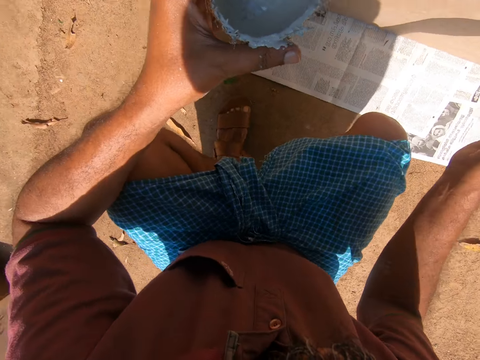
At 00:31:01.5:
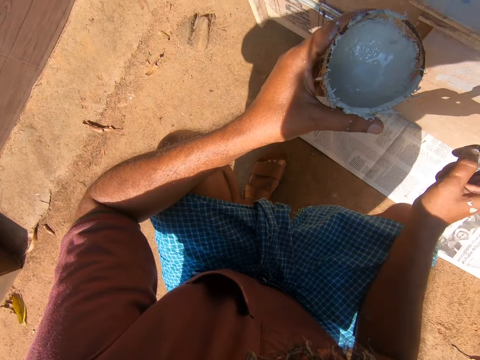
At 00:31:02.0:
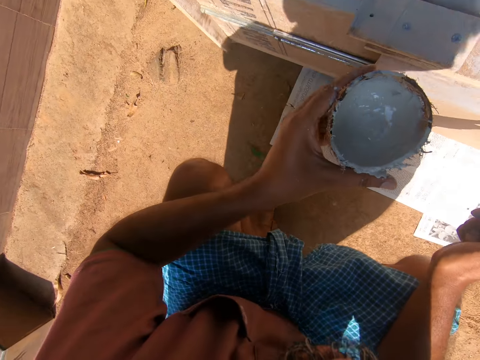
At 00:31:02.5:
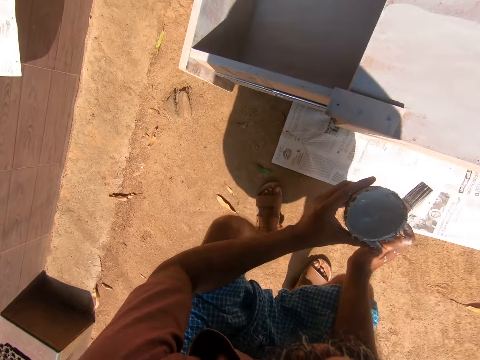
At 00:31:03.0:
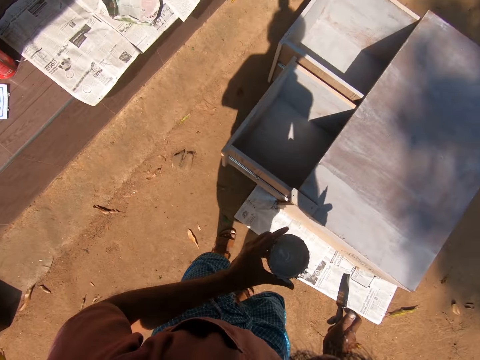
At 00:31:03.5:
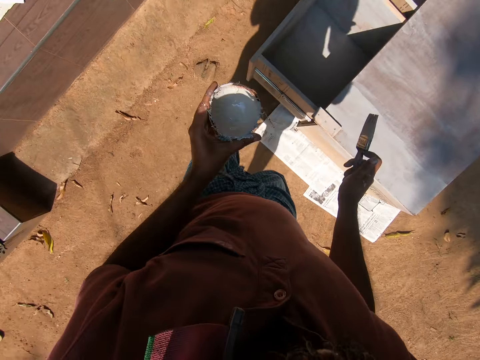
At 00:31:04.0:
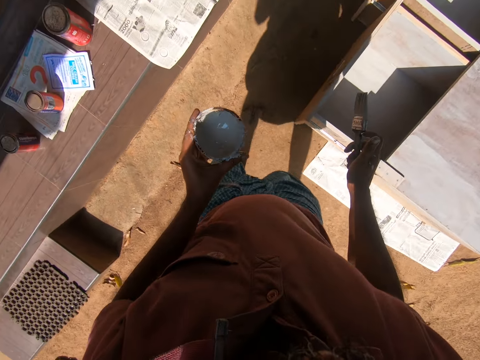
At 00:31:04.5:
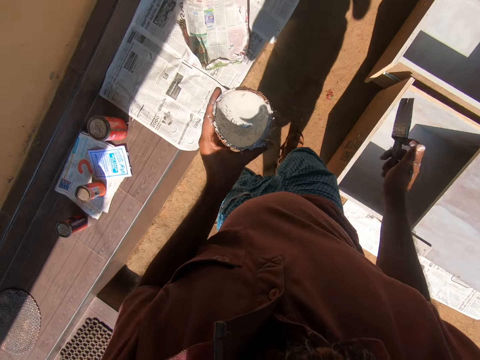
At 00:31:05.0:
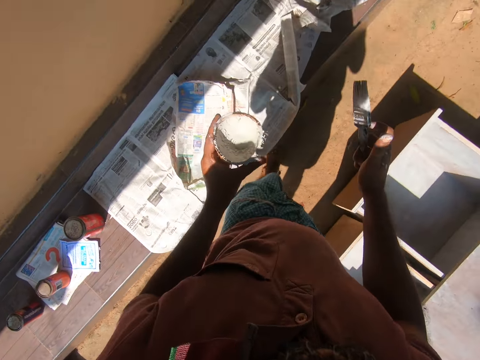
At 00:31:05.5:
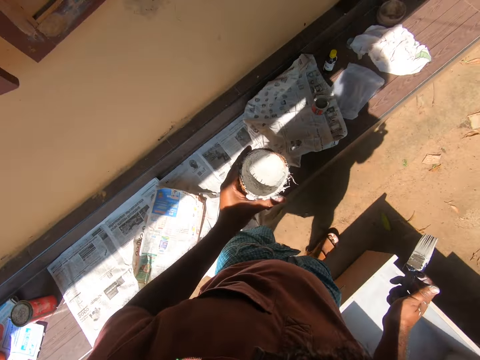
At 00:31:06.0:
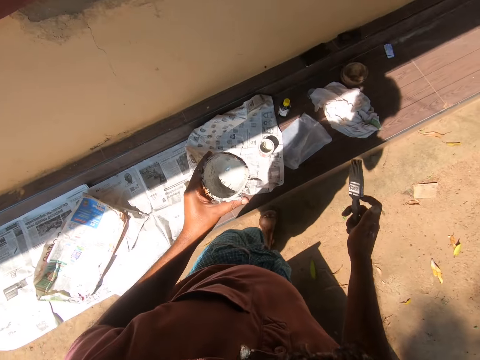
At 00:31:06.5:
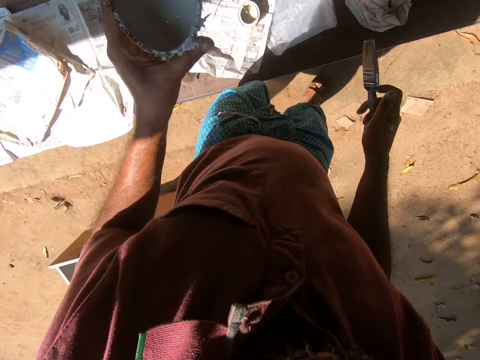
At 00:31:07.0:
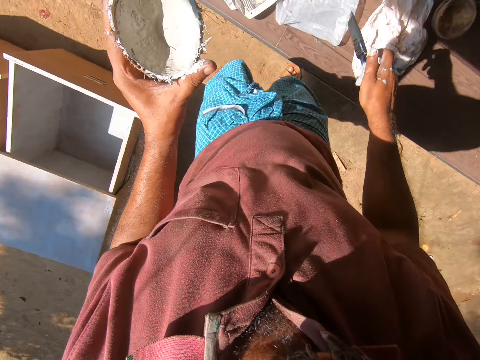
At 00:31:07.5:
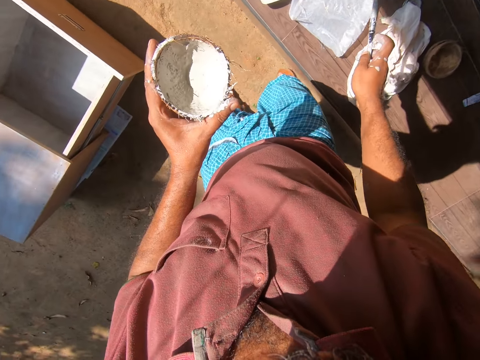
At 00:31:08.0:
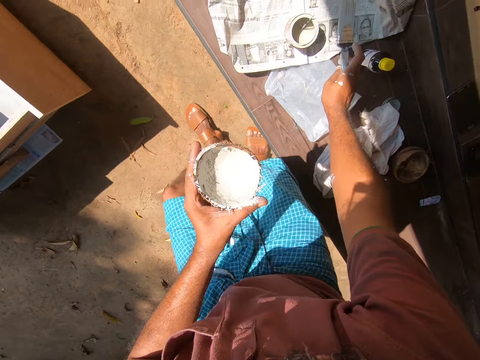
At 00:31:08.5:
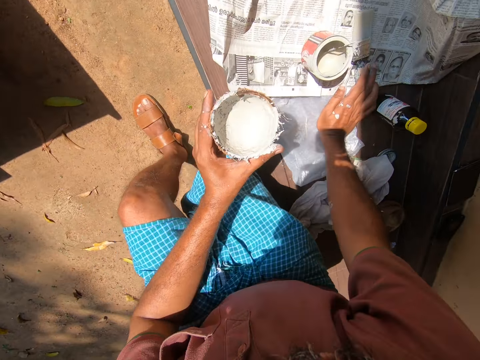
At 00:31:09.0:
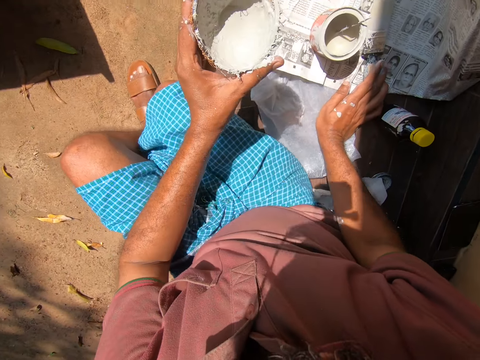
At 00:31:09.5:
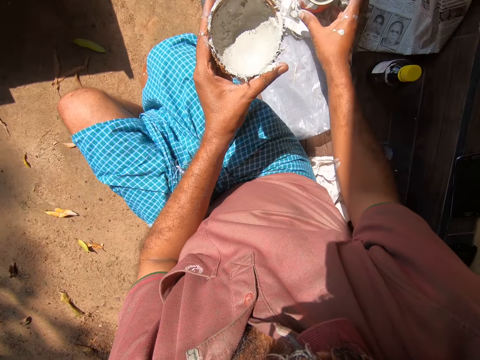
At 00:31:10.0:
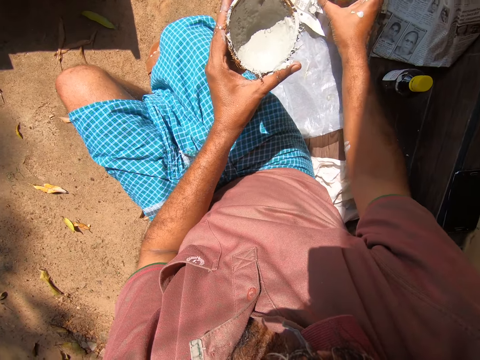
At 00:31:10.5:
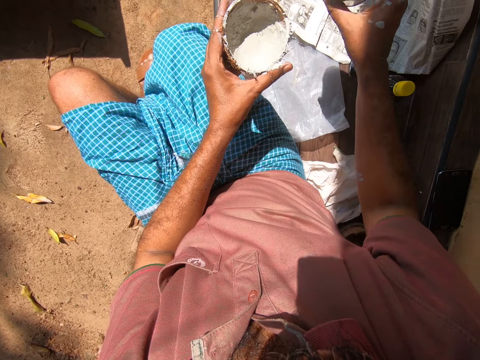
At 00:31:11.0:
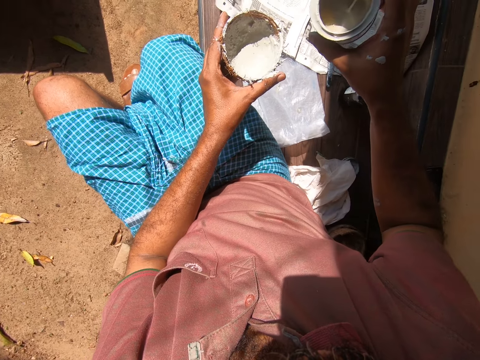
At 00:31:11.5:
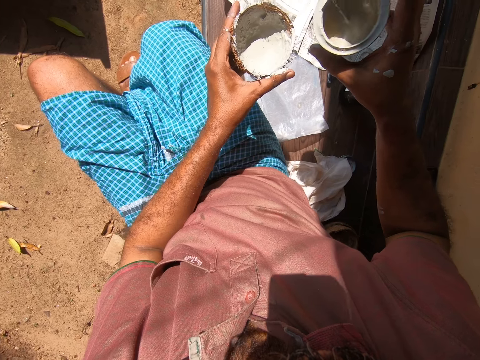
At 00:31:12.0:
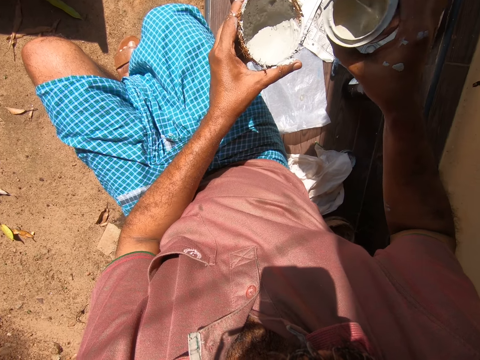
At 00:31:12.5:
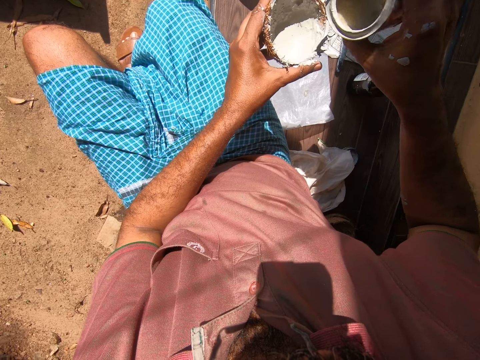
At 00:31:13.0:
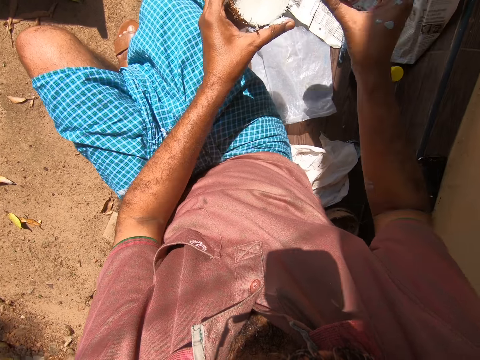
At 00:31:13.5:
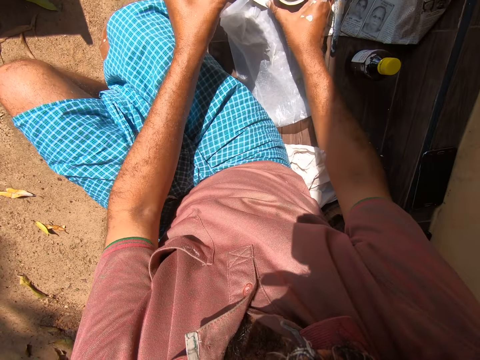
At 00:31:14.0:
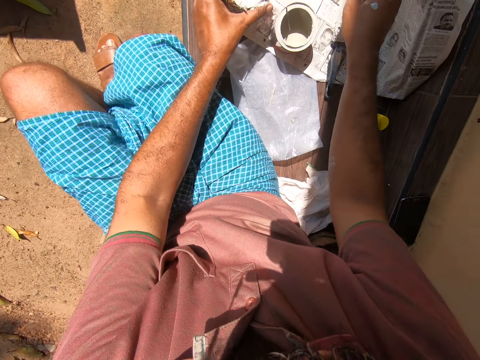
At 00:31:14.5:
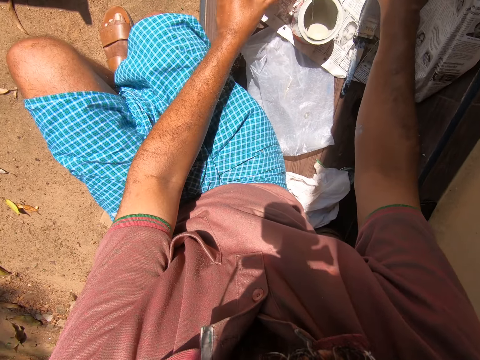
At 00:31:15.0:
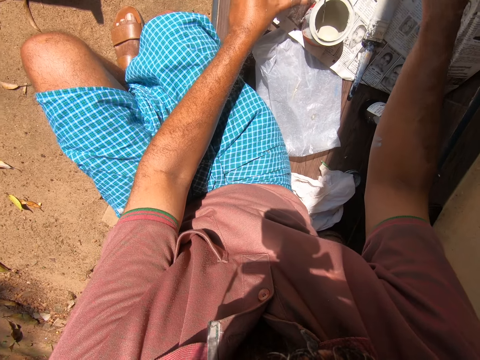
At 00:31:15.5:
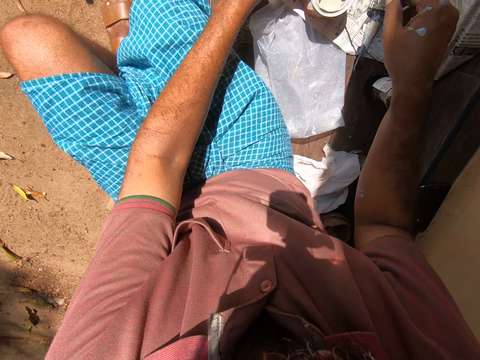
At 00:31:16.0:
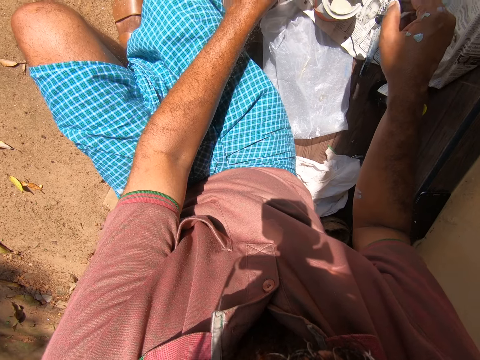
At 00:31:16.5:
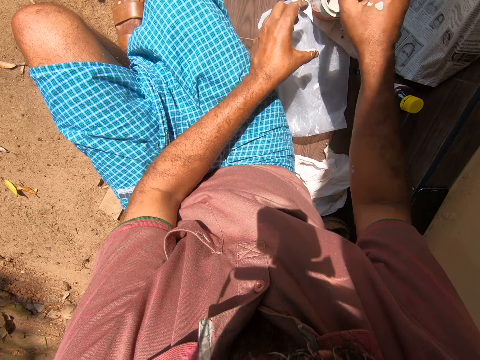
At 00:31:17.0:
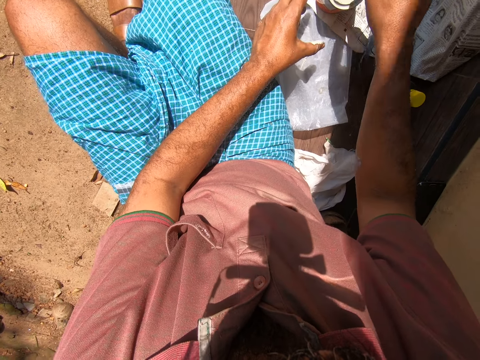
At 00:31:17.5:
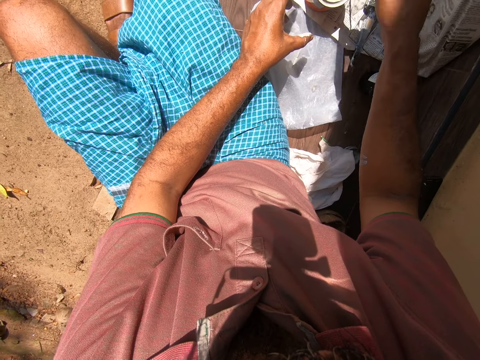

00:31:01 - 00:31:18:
The camera wearer stands up. He holds the painting brush. He walks. He holds the coconut shell. He drops the paintbrush on the bench. He sits on the bench. He picks up a paint can from the bench with his right hand. He holds the jar. He drops the paint can on the bench. He drops the coconut shell on the bench with his left hand.

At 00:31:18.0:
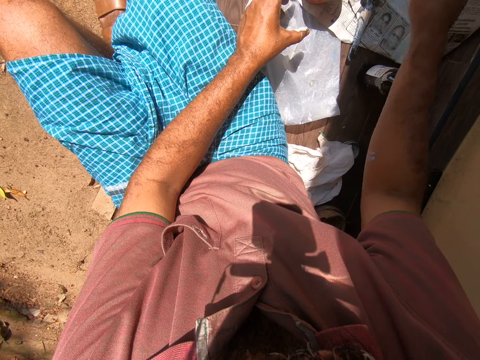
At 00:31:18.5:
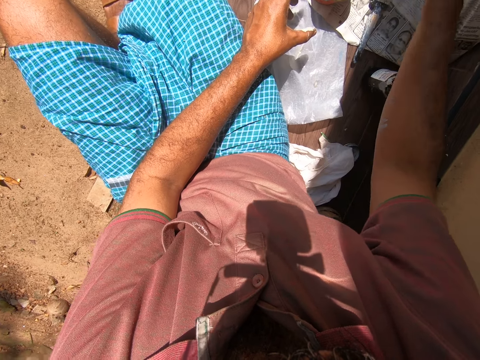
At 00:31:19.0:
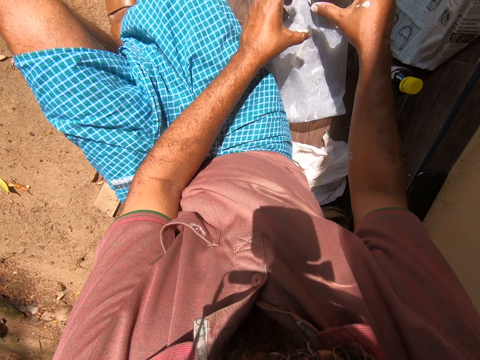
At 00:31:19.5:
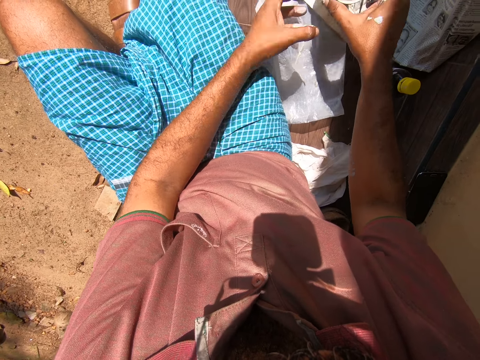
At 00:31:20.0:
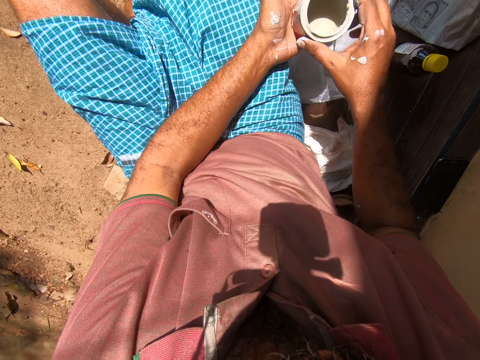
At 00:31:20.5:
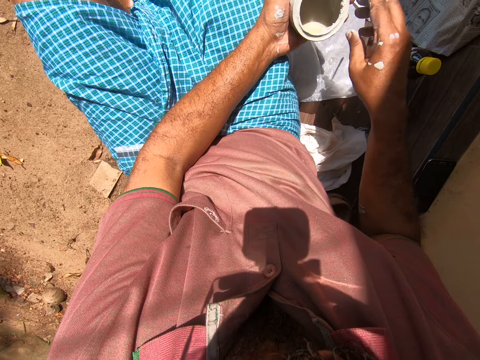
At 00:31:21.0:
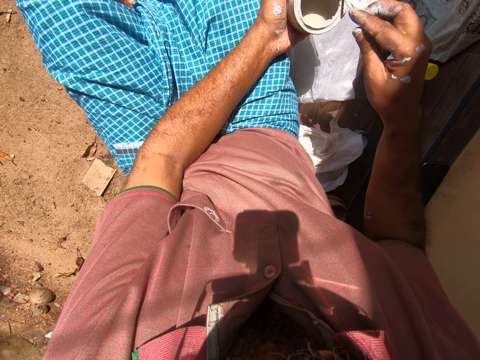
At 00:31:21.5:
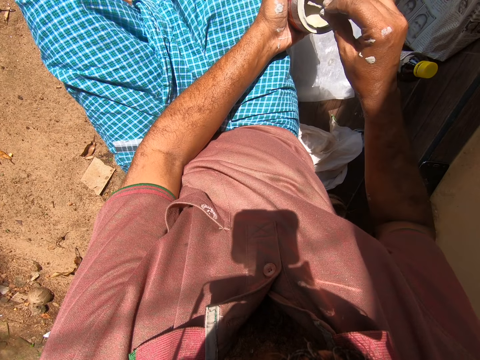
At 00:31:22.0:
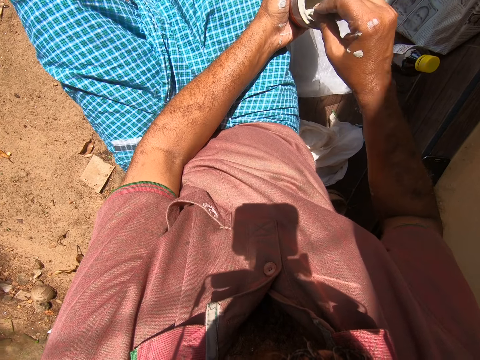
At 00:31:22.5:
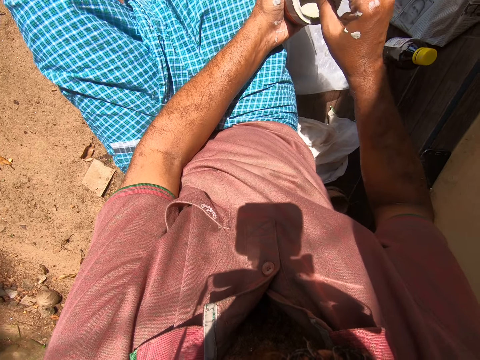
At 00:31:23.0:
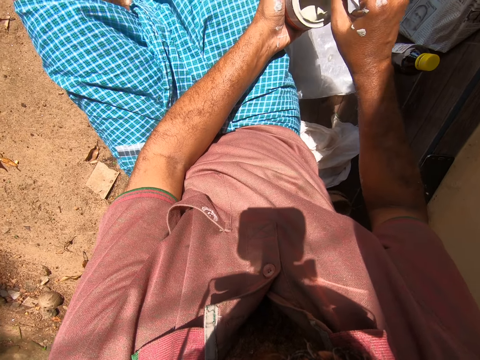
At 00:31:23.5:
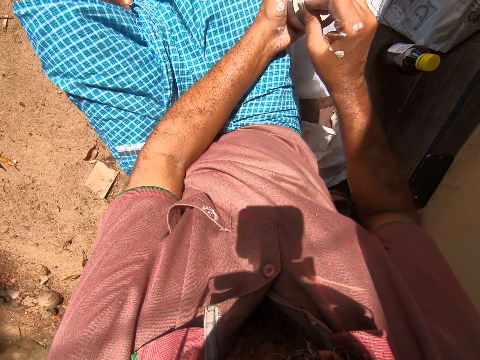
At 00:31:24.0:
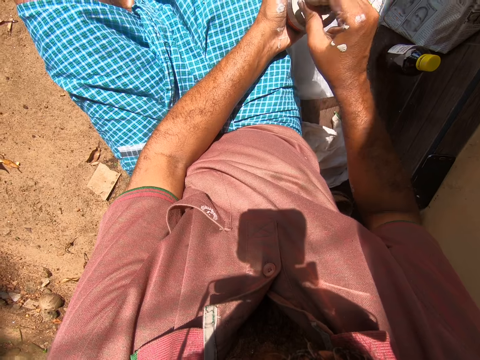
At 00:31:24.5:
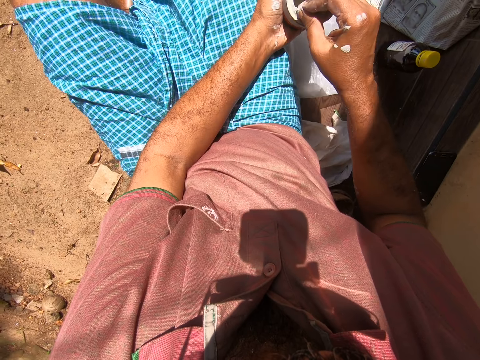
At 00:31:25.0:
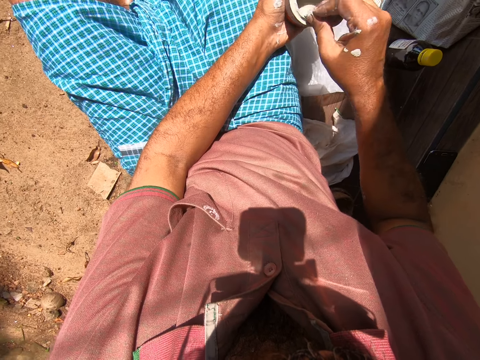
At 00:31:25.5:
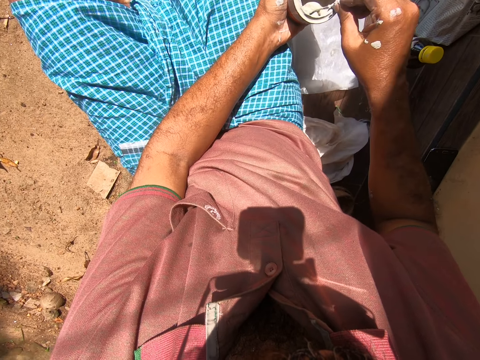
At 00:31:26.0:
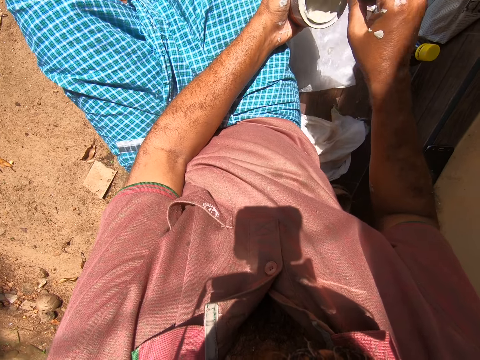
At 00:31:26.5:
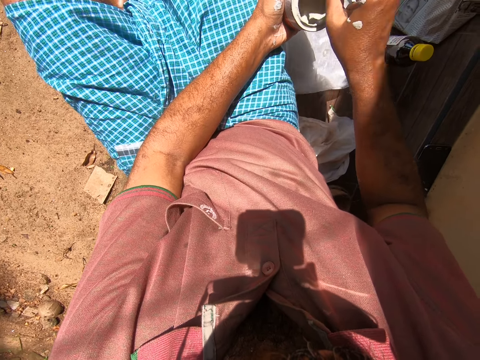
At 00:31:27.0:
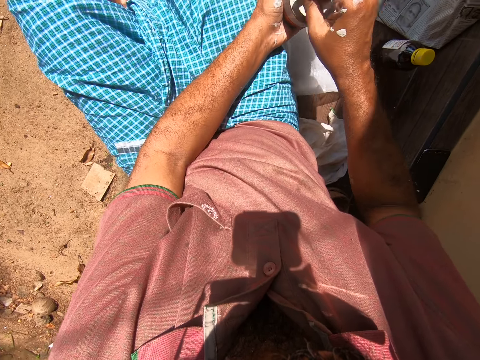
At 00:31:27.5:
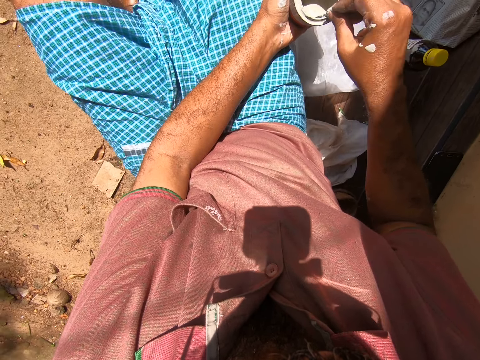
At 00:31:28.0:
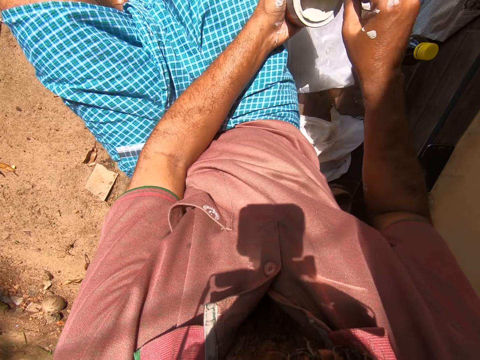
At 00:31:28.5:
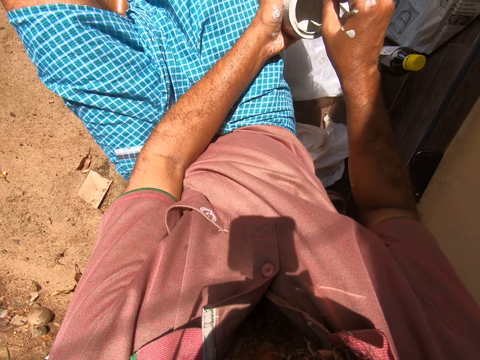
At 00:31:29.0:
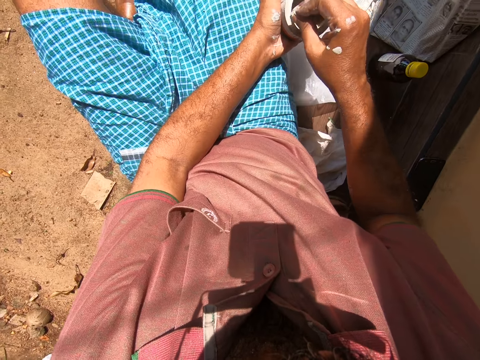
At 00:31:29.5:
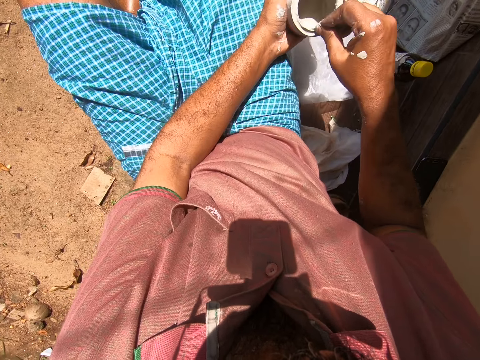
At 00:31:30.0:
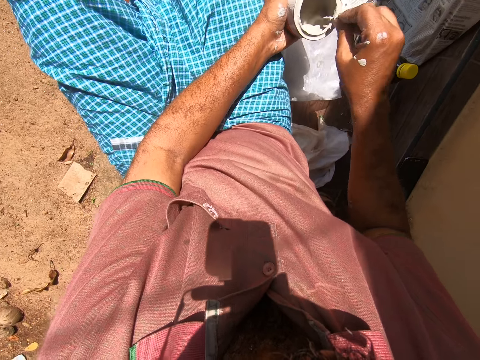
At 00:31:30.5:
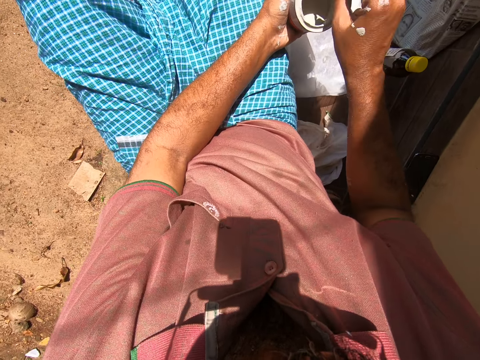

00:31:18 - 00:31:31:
The camera wearer picks up the paint can from the bench with his right hand. He passes the paint can to his left hand. He dips a cotton bud into the paint in the paint can. He stirs the paint in the paint can with the cotton bud.
